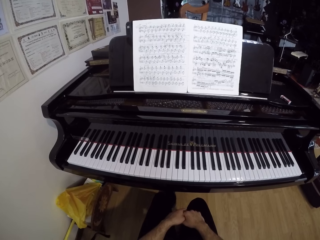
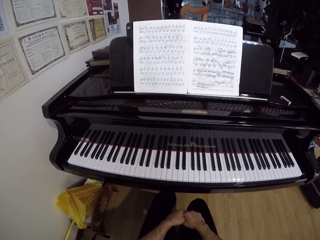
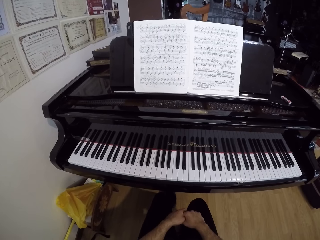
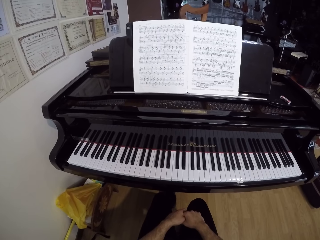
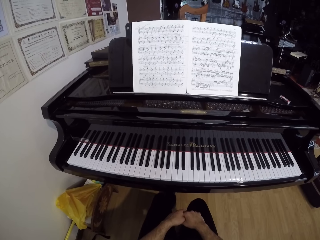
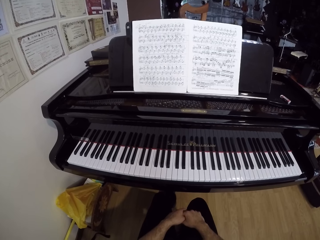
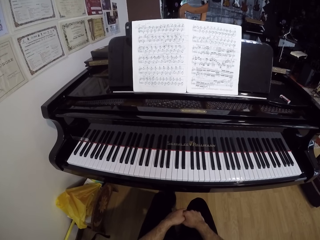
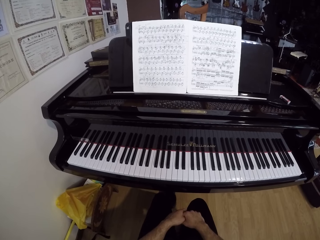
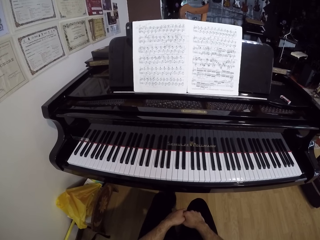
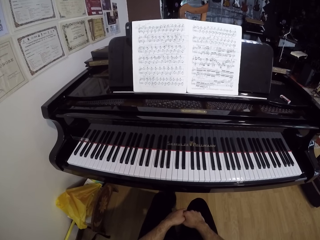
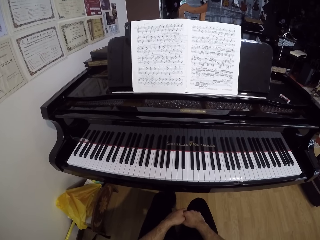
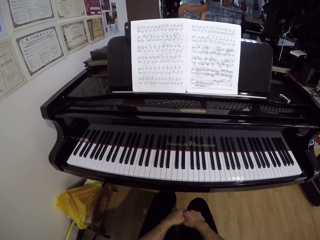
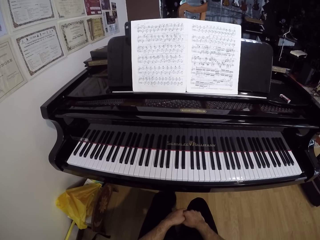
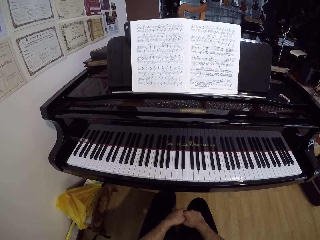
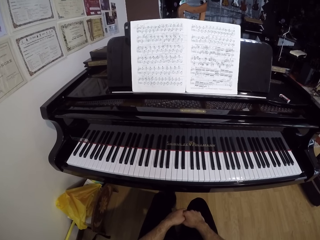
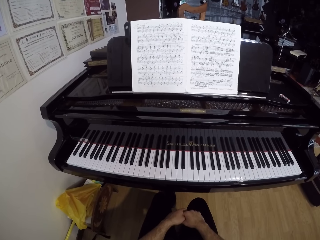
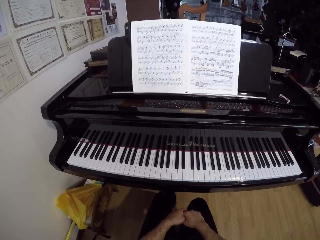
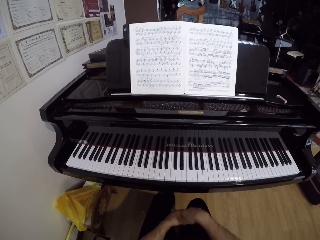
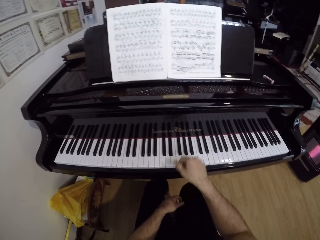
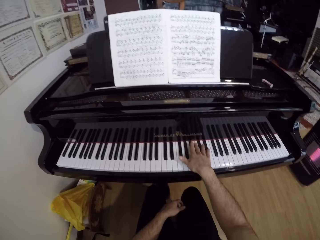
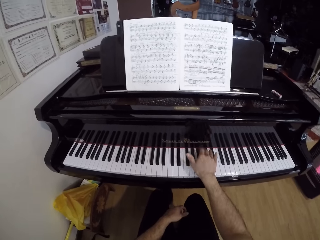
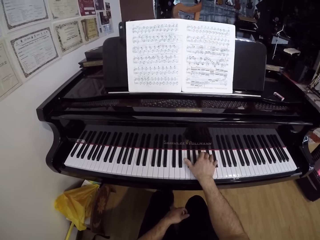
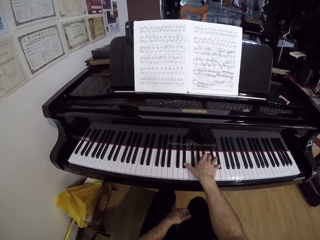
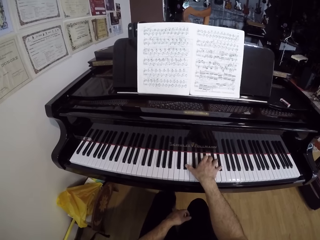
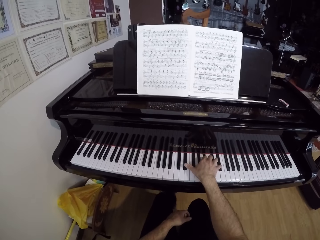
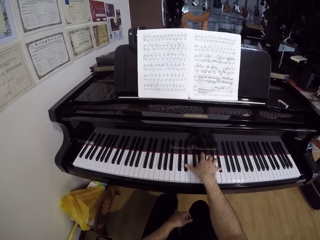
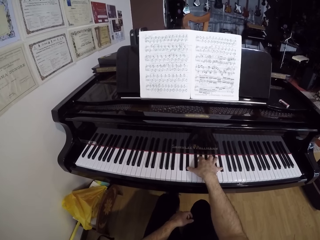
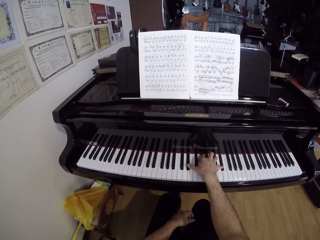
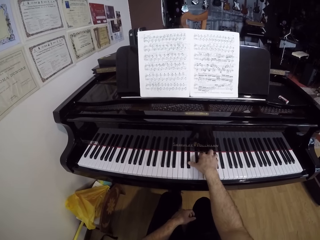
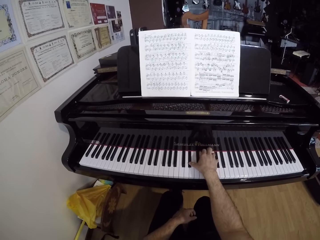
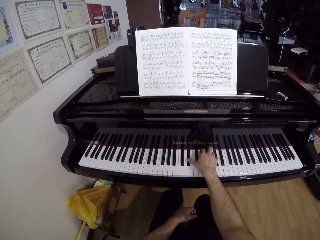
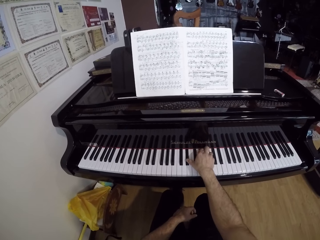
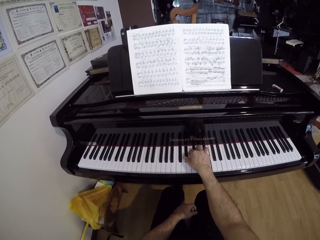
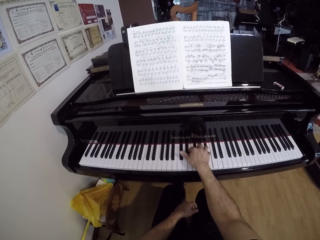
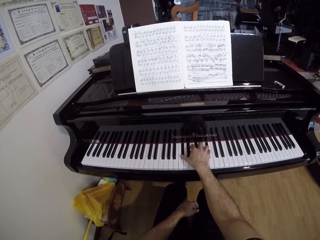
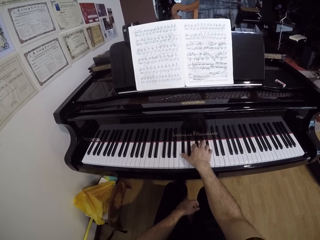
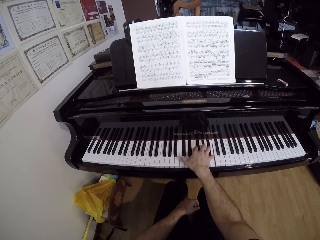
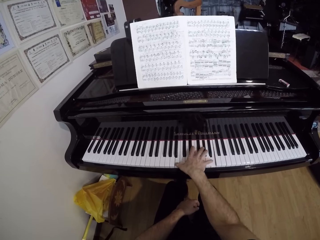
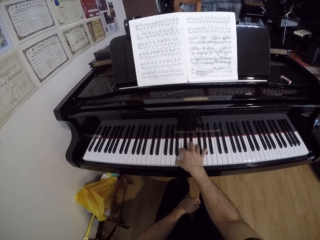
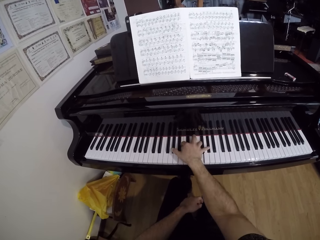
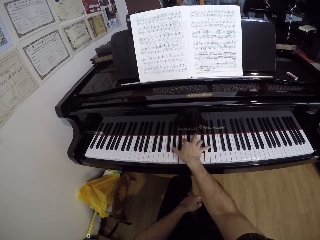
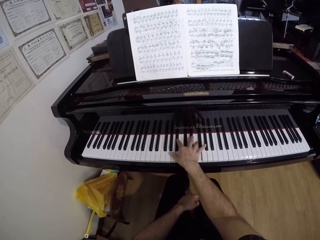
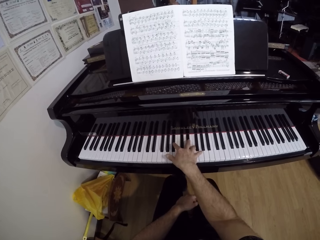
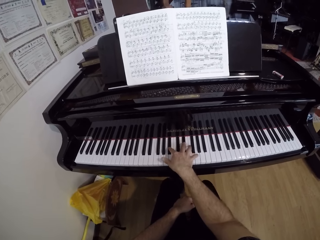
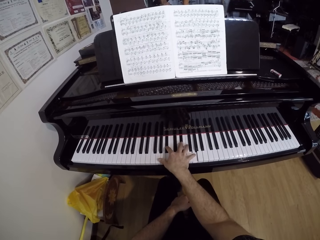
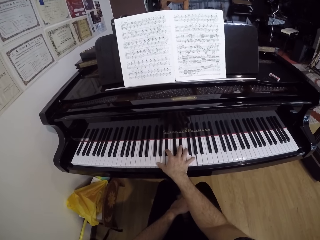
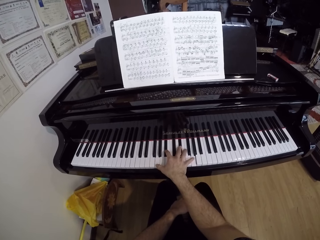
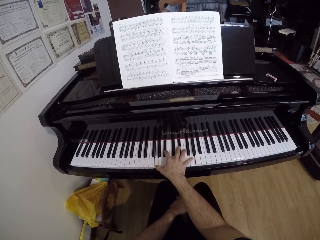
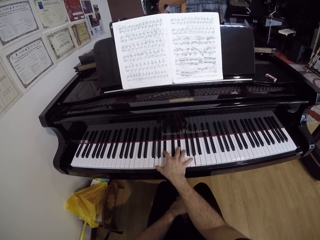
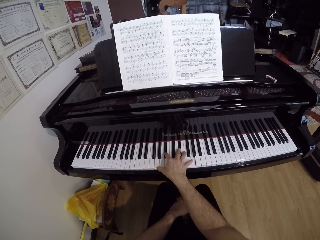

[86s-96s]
The camera wearer plays the grand piano with his right hand.

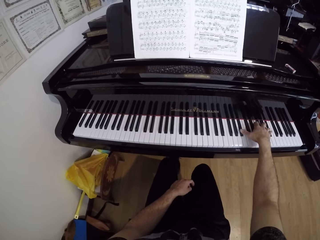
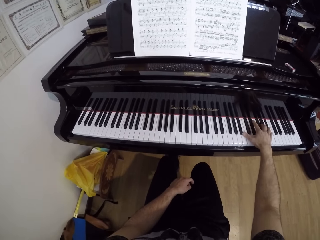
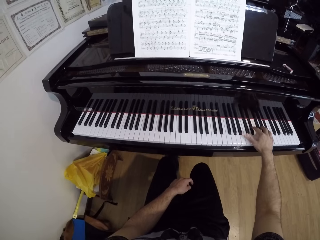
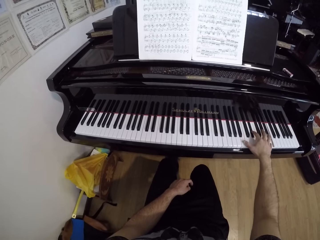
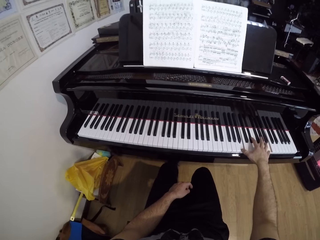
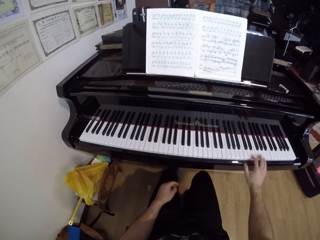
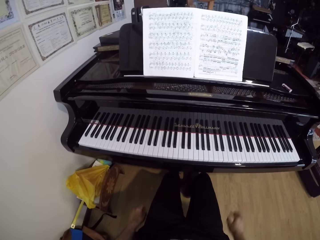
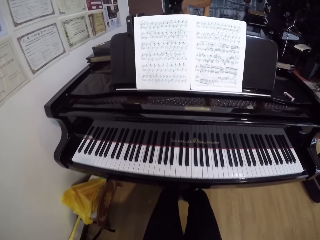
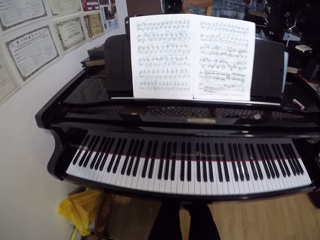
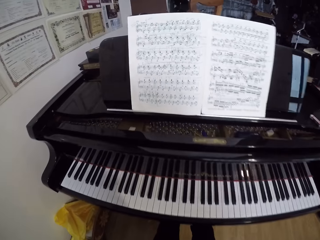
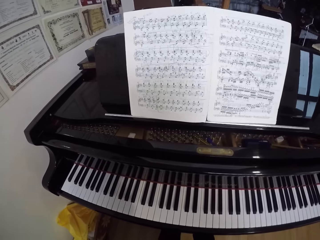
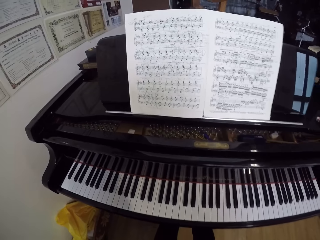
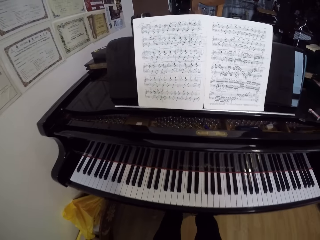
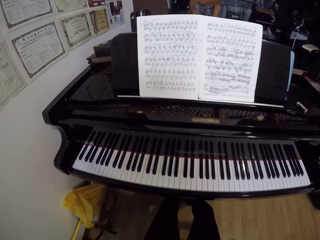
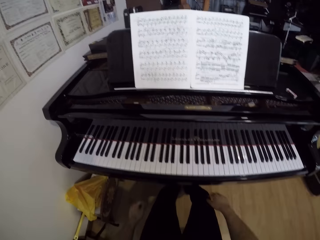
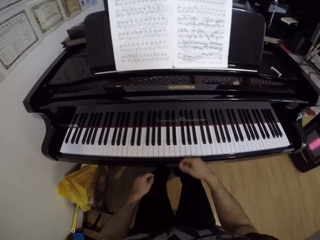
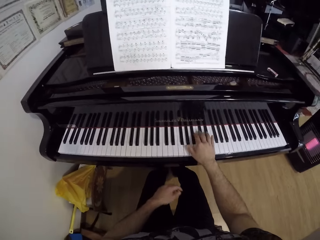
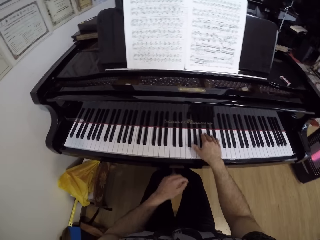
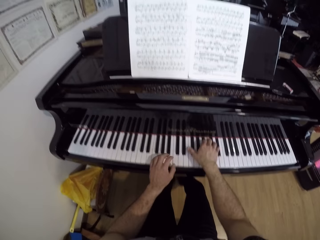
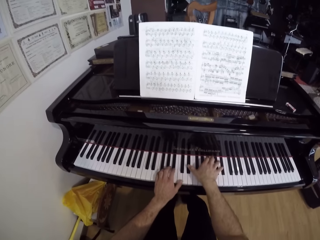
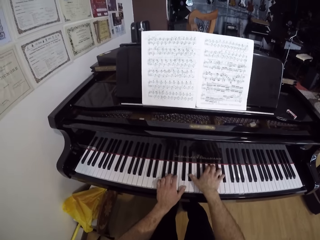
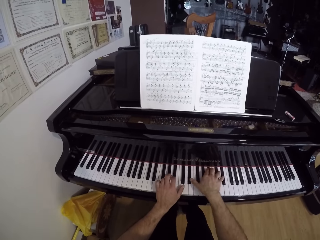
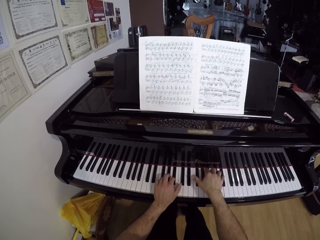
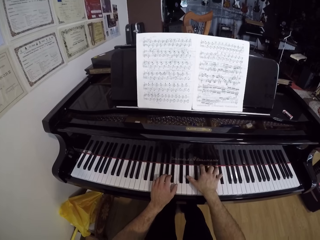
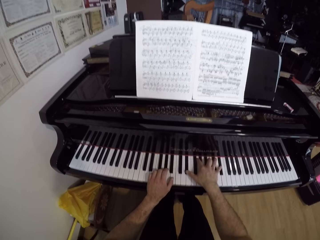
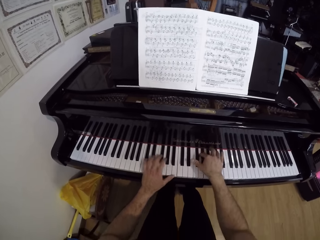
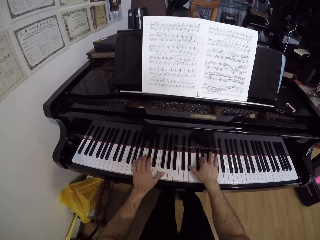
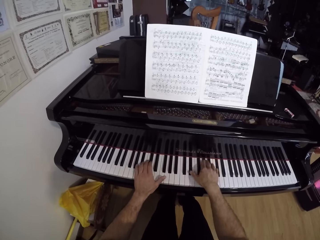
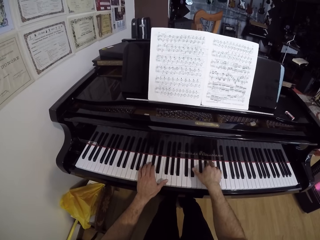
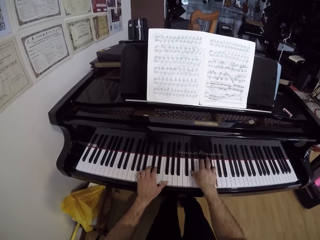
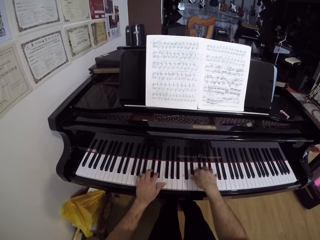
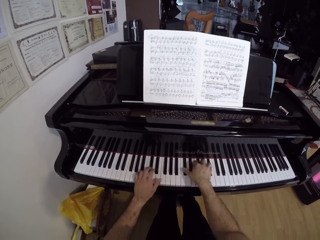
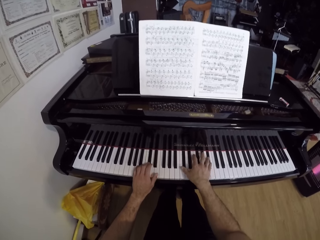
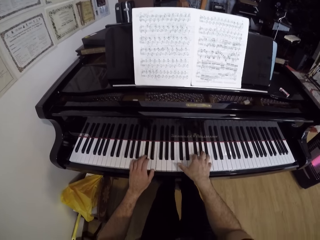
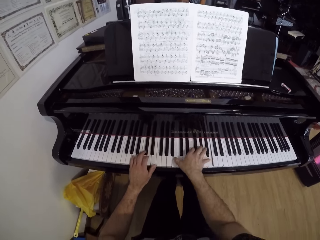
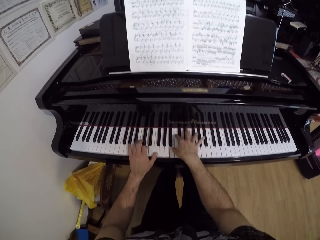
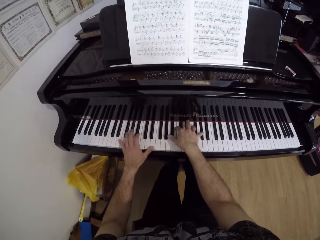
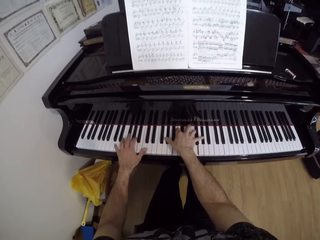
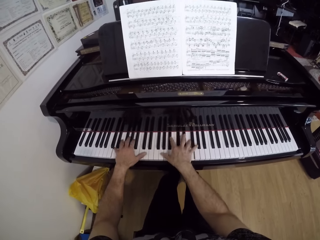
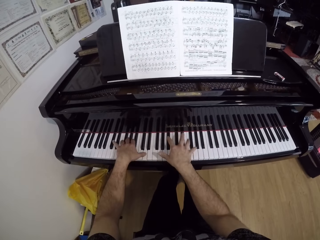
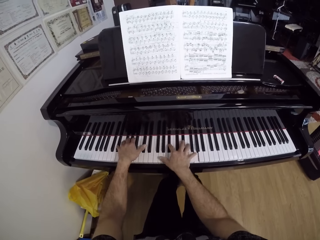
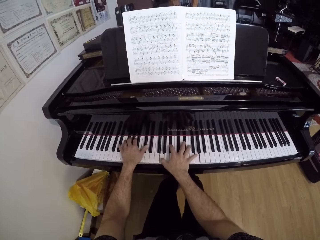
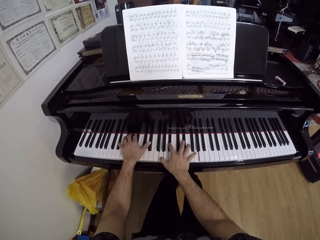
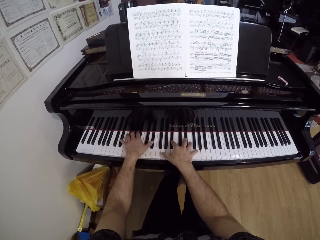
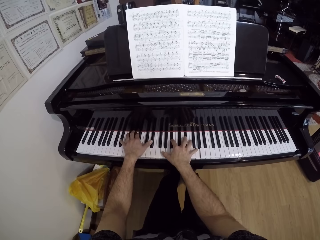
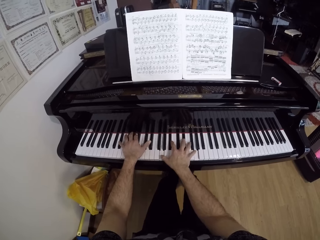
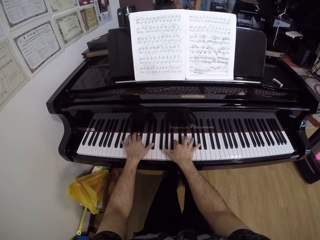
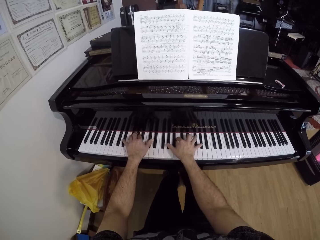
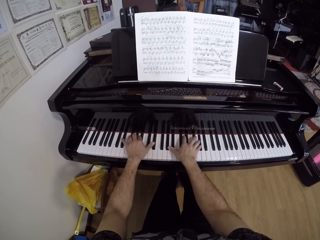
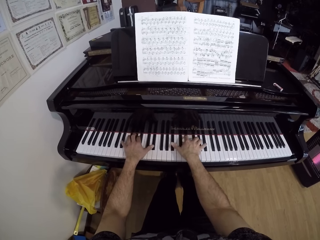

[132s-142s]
The camera wearer moves towards the piano. He plays the grand piano with his right hand. He places his left hand on the piano. He plays the piano with both hands.
